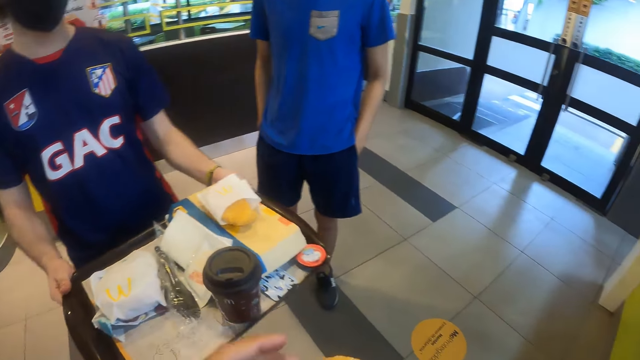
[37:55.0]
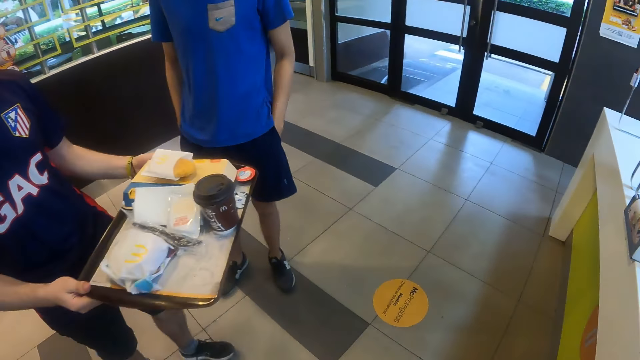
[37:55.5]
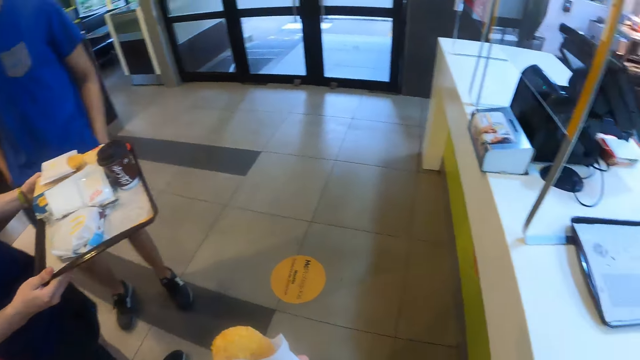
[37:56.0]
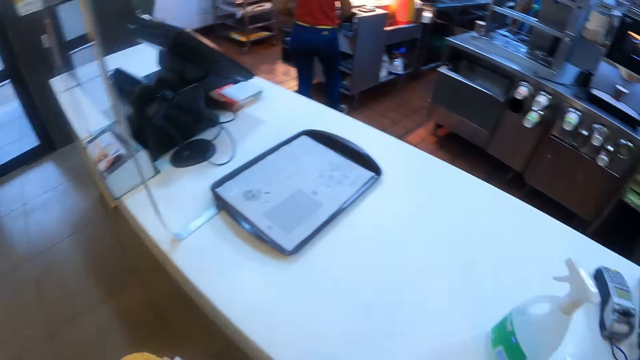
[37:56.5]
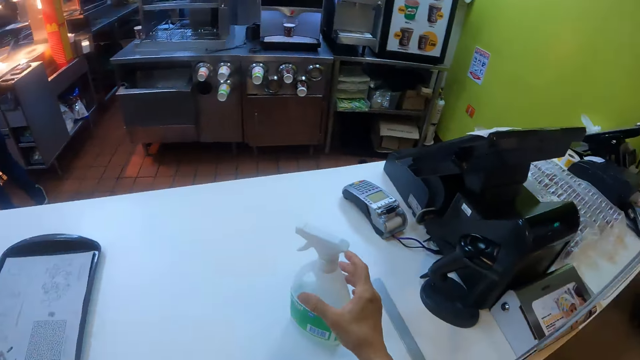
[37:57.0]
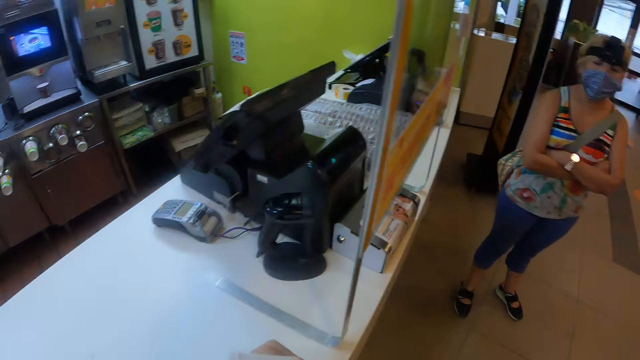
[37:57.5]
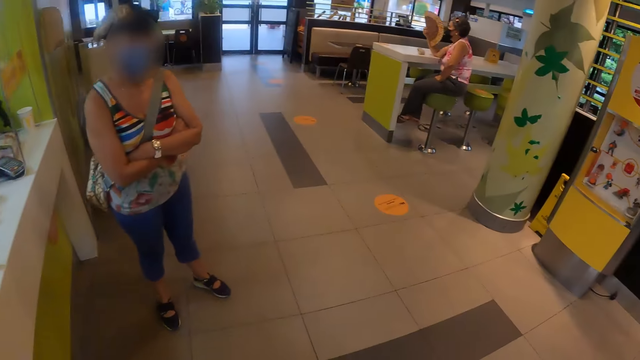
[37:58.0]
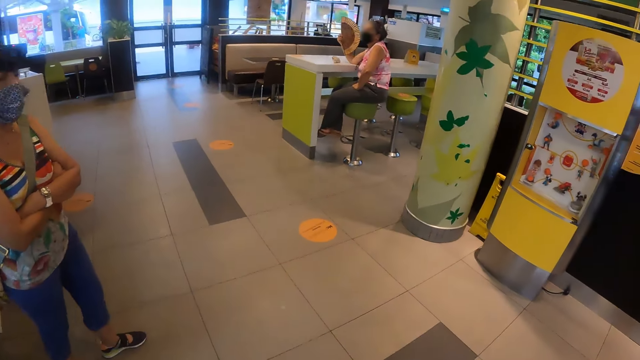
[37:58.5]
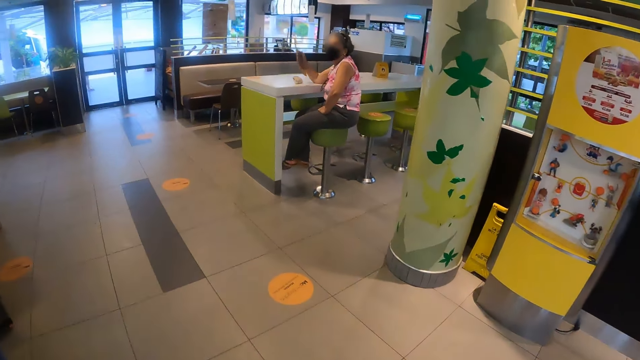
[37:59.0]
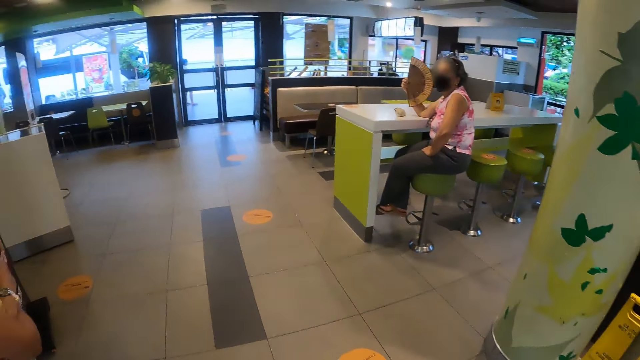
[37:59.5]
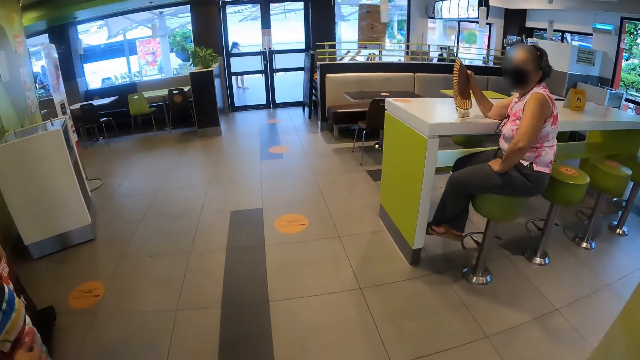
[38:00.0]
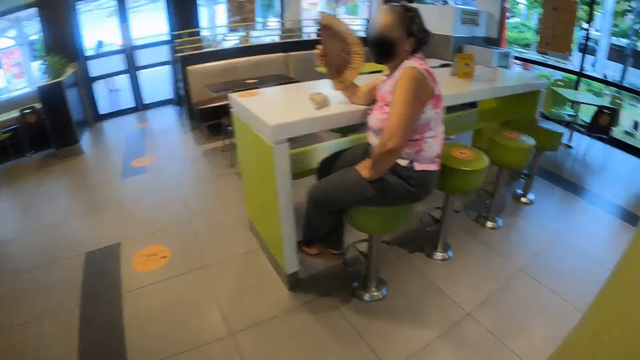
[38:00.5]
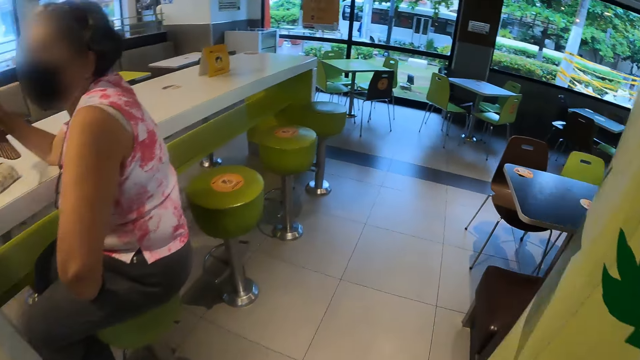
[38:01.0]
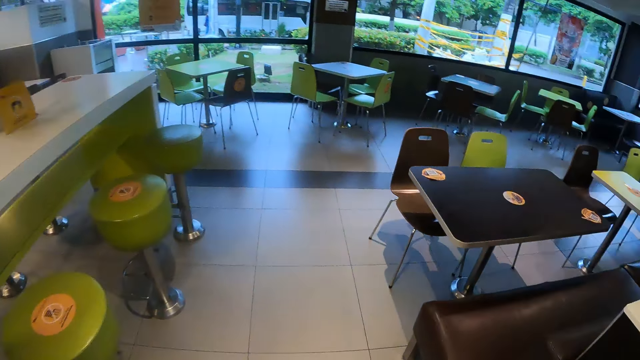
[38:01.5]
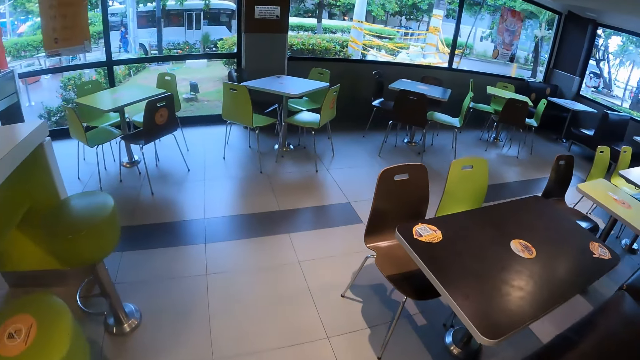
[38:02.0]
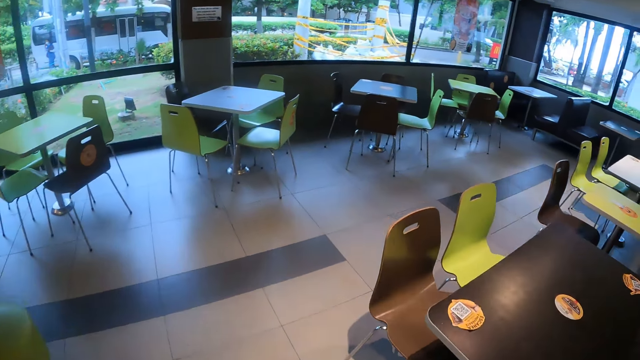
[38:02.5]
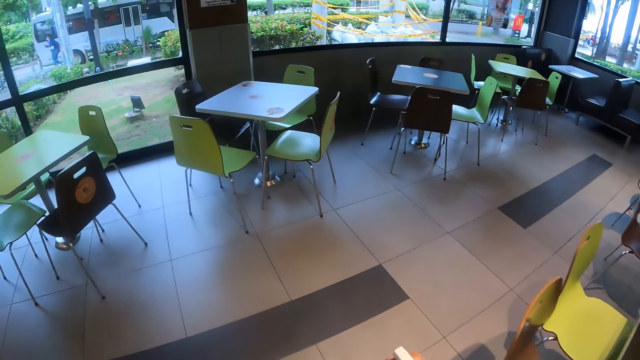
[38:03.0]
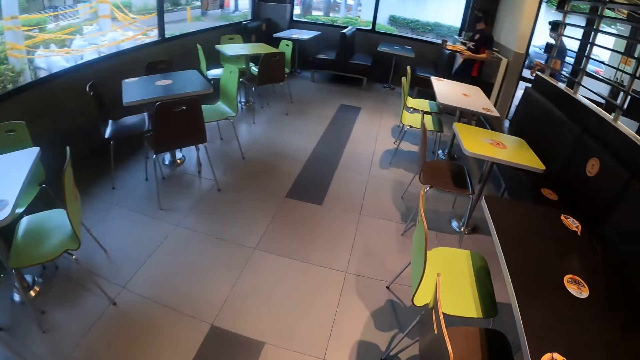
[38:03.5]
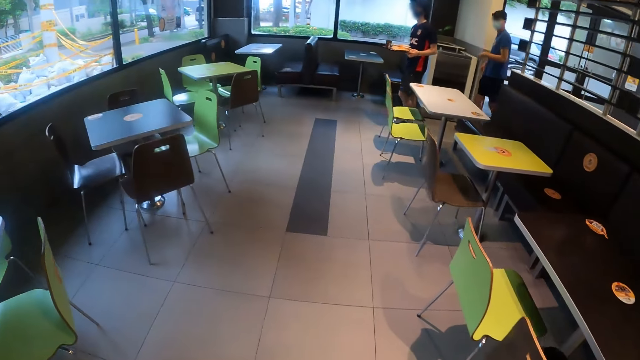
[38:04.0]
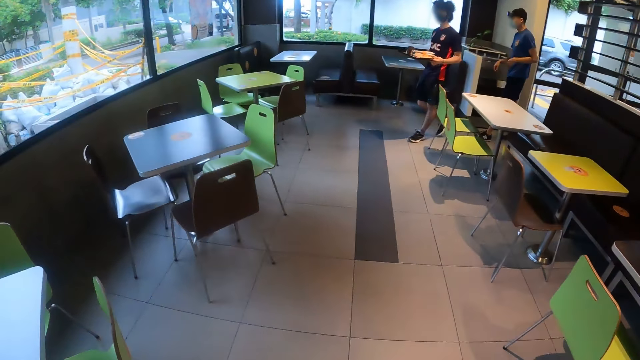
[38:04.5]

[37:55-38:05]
A man walks away from the camera wearer. The camera wearer turns towards the counter. They take the disinfectant or spray bottle from the counter. They walk towards the sitting area.

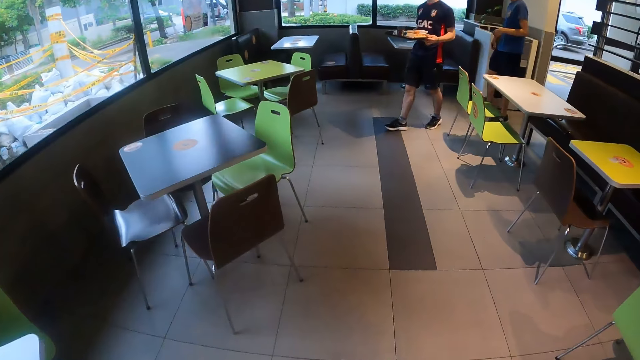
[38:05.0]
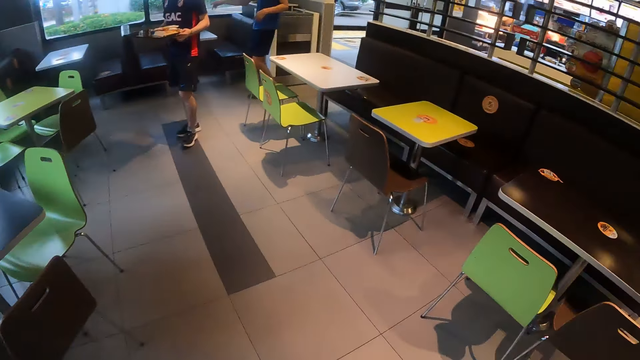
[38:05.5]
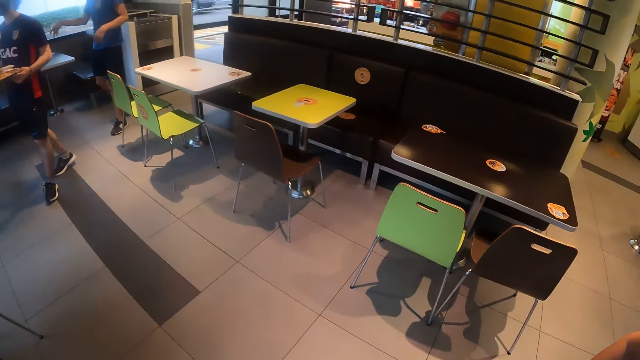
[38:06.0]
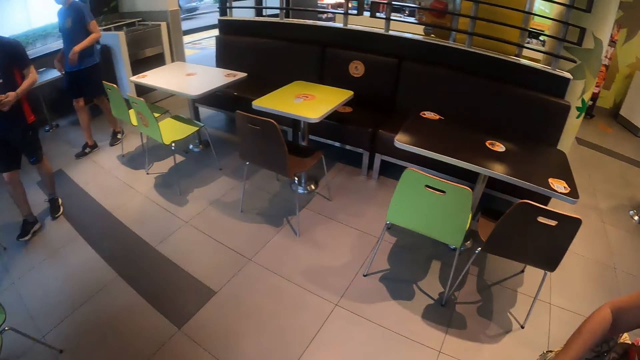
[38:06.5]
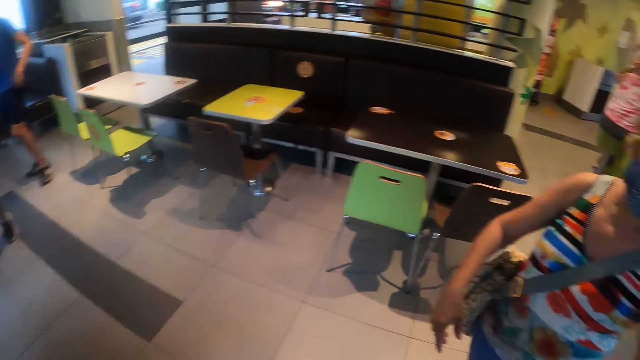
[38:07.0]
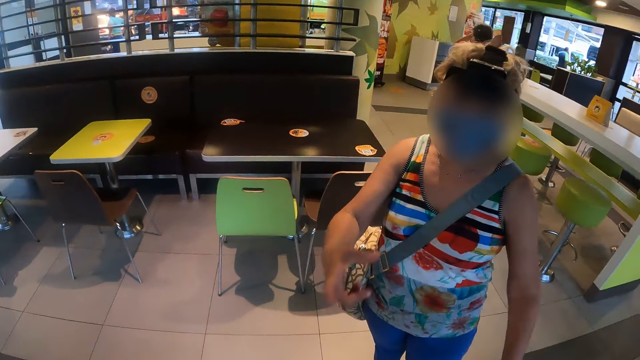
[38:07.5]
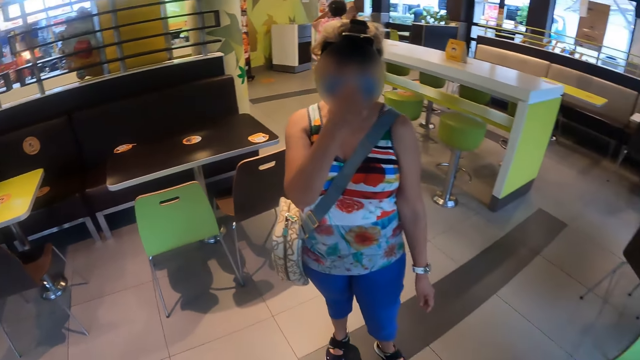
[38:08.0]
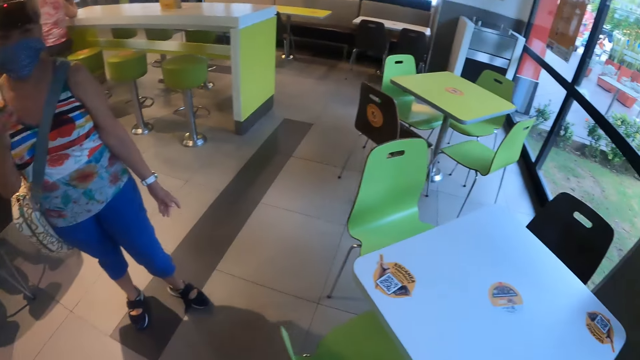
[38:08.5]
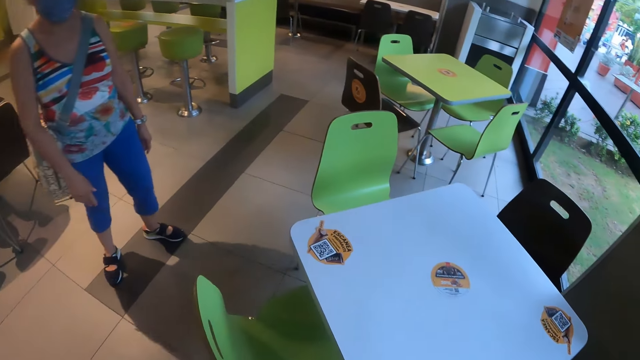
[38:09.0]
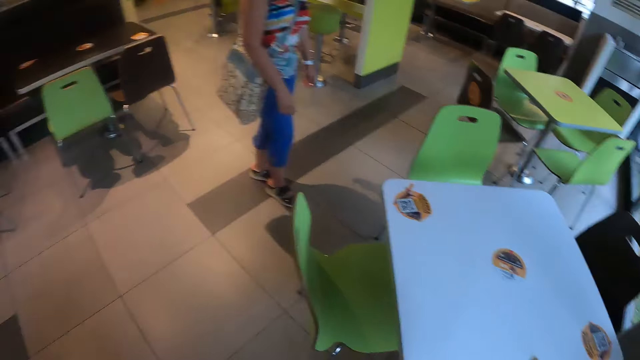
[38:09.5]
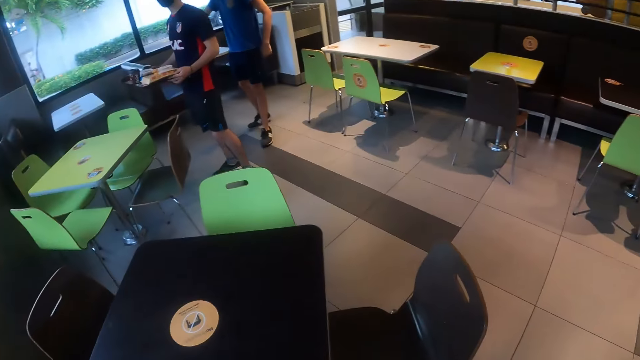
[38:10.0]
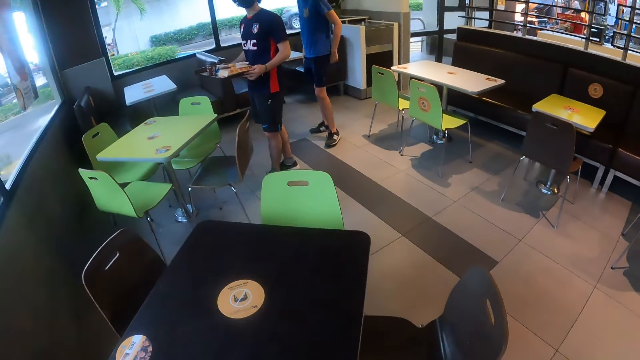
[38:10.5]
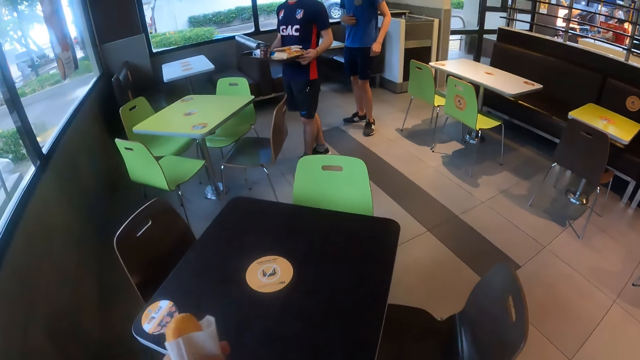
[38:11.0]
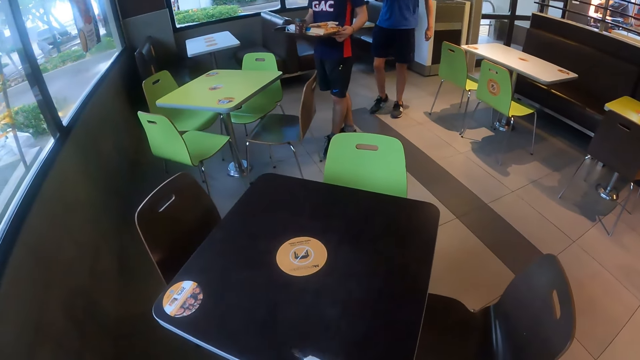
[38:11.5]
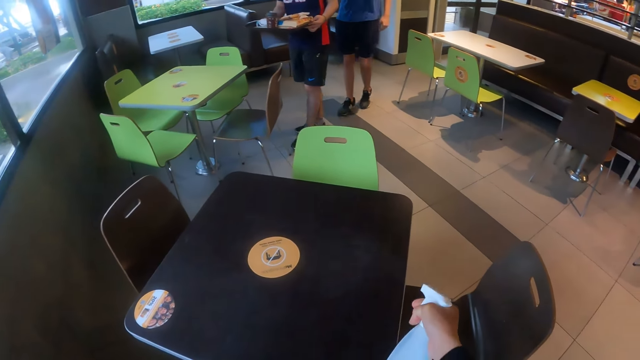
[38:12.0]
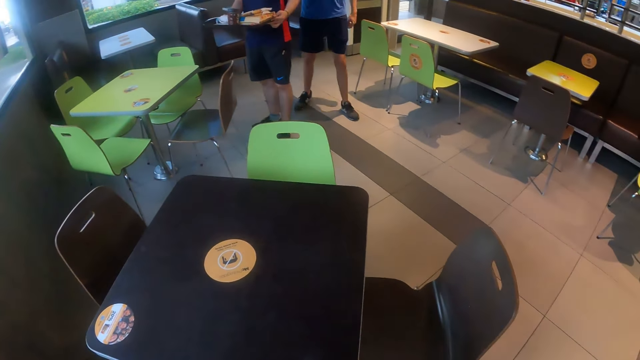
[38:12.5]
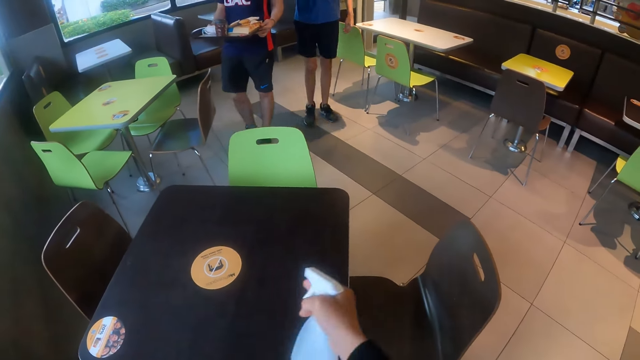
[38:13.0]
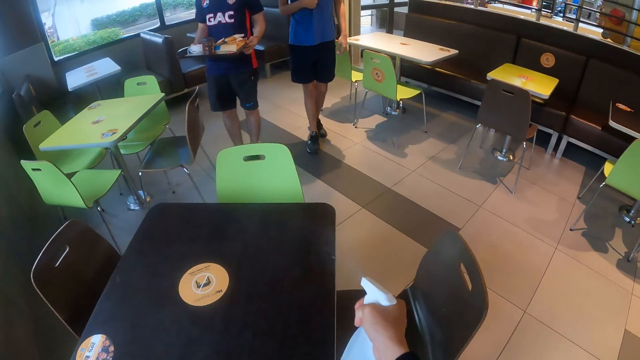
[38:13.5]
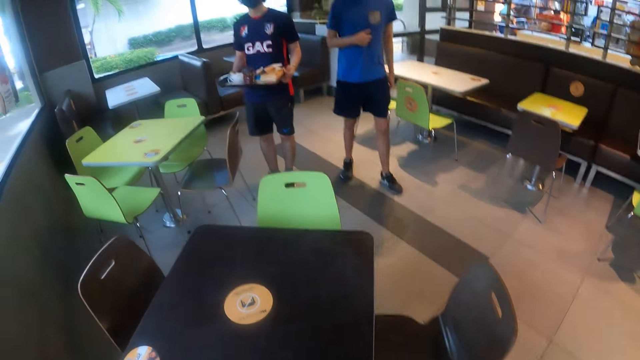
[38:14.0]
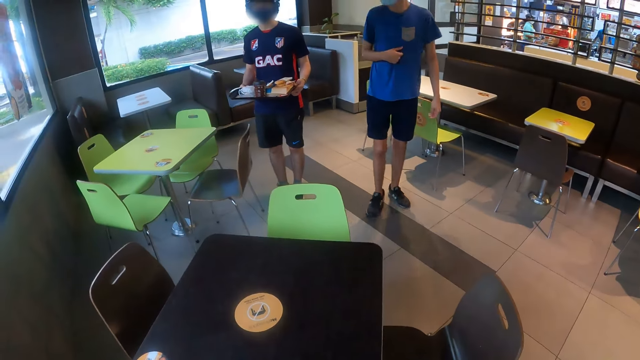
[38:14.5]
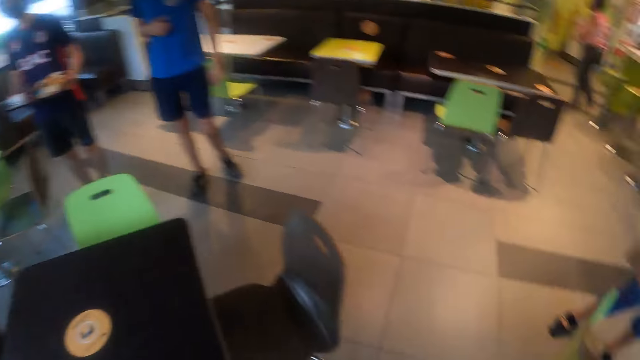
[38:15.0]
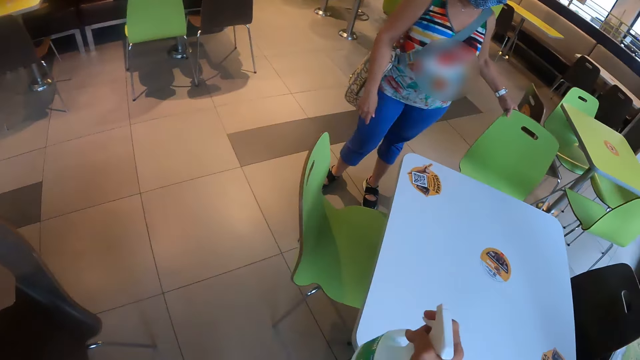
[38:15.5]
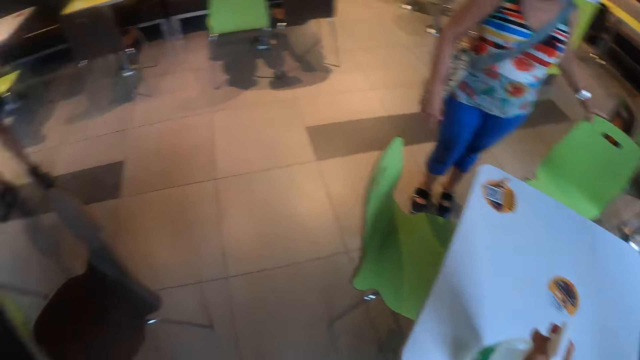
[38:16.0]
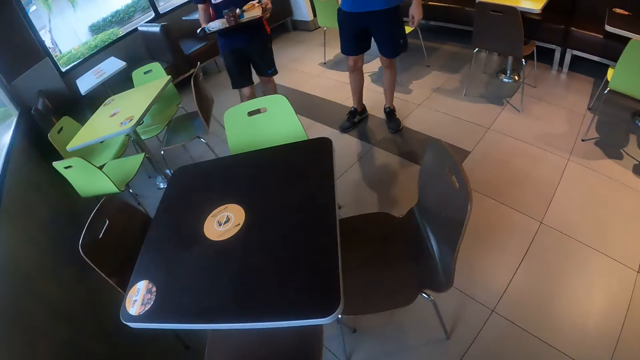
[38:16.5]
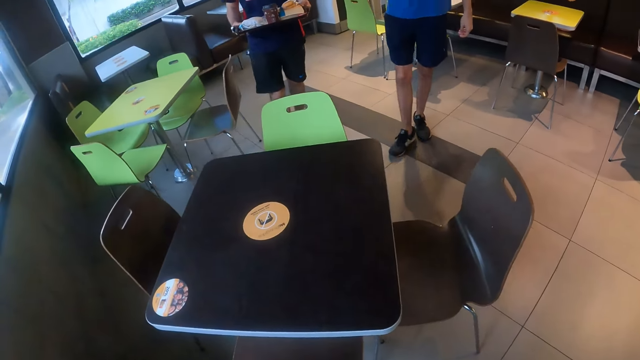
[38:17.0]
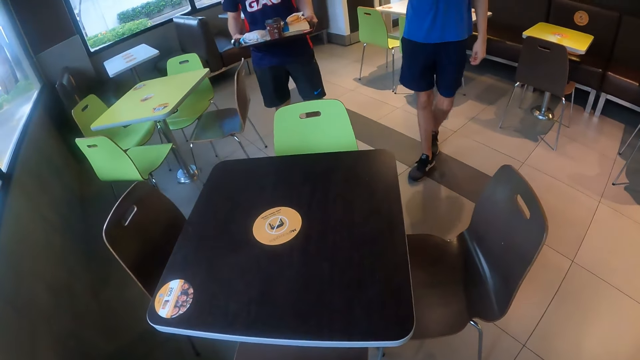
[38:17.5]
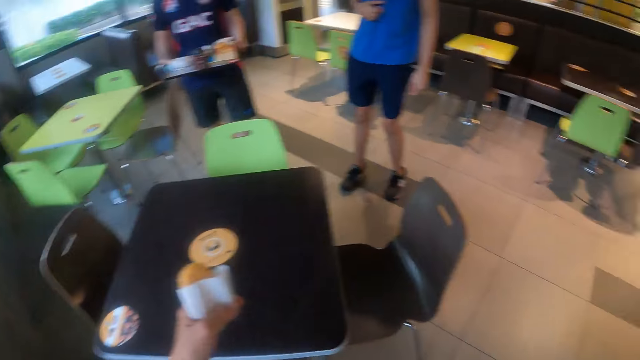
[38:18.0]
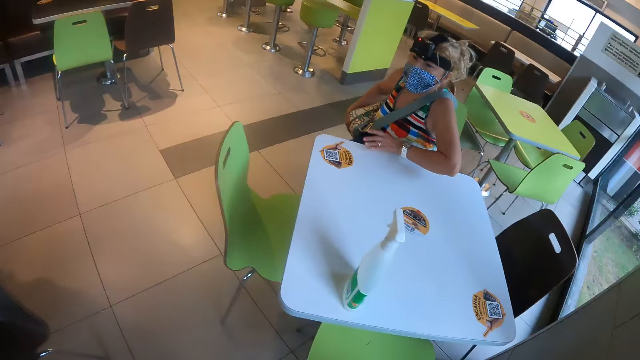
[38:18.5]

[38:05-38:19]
A woman interacts with the camera wearer. The camera wearer turns towards a man. They spray the table with the spray bottle. They turn towards the woman. The woman pulls a seat. The camera wearer places the spray bottle on the table. They turn towards another man. The other man and a third man walk towards the table. The camera wearer turns towards the woman.
